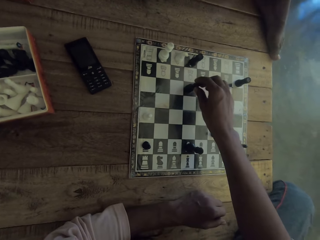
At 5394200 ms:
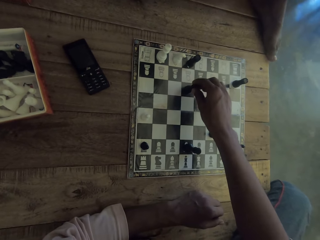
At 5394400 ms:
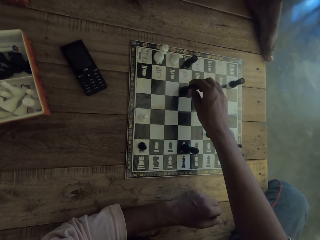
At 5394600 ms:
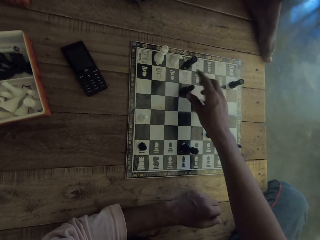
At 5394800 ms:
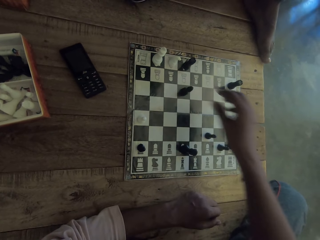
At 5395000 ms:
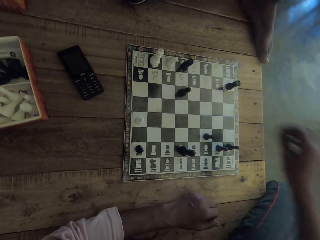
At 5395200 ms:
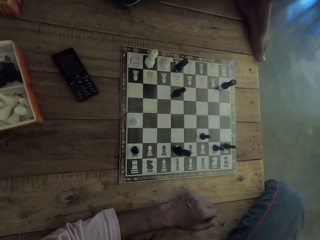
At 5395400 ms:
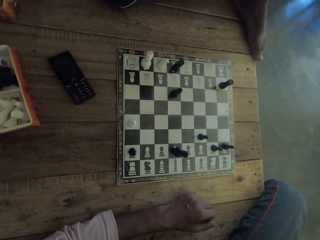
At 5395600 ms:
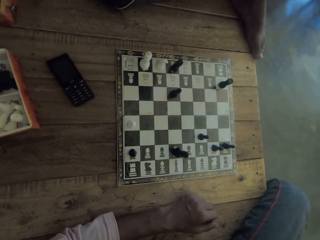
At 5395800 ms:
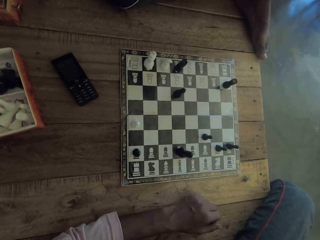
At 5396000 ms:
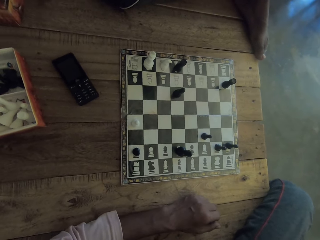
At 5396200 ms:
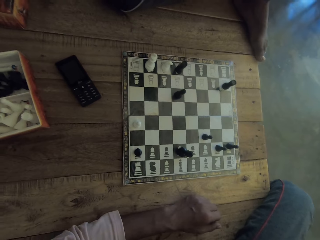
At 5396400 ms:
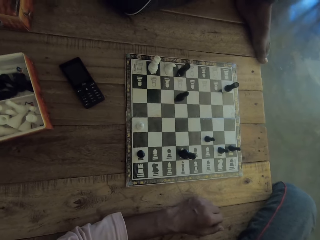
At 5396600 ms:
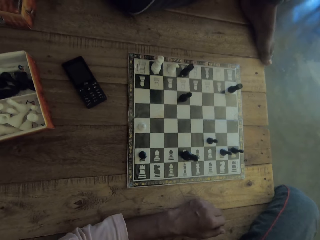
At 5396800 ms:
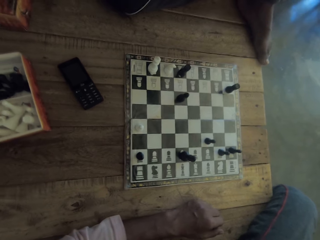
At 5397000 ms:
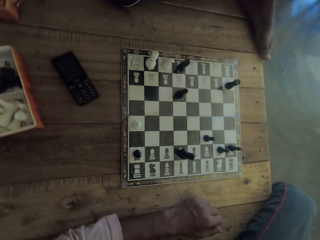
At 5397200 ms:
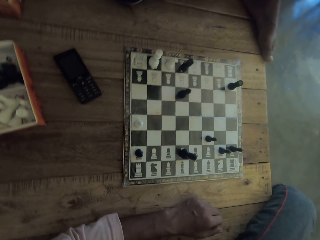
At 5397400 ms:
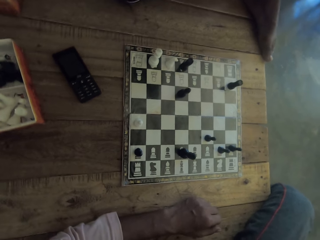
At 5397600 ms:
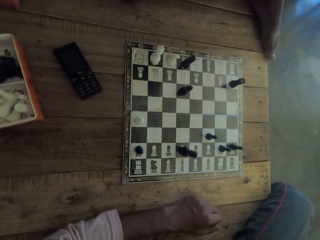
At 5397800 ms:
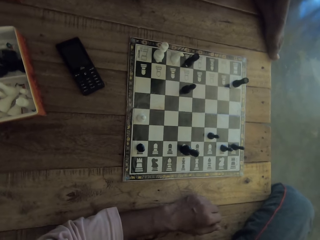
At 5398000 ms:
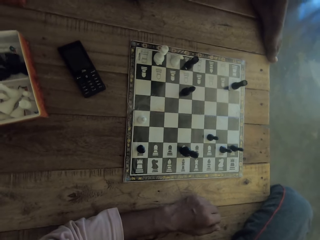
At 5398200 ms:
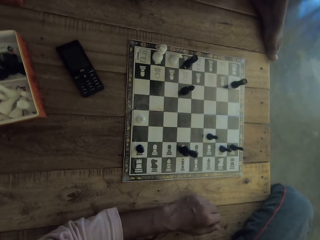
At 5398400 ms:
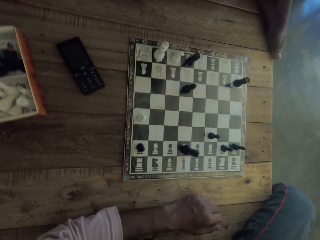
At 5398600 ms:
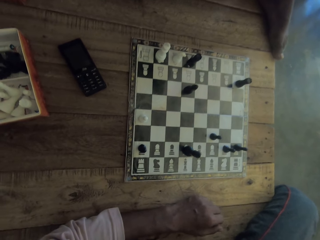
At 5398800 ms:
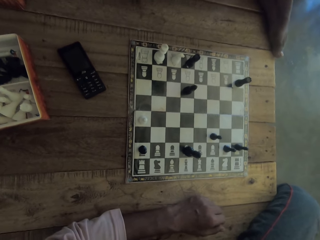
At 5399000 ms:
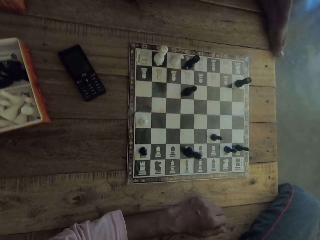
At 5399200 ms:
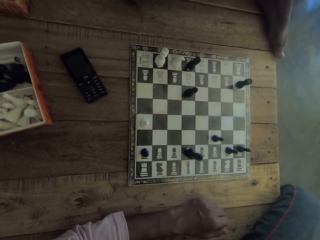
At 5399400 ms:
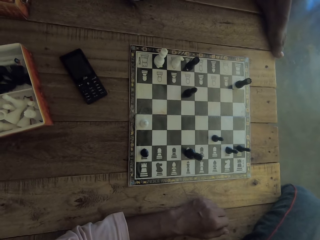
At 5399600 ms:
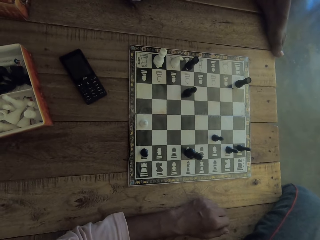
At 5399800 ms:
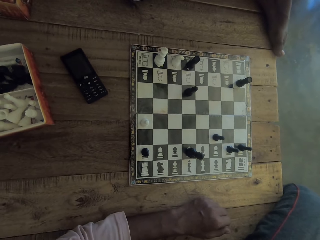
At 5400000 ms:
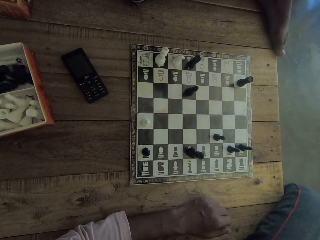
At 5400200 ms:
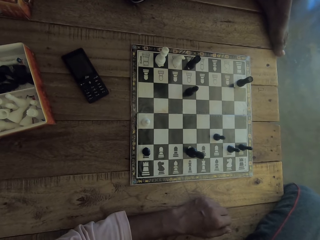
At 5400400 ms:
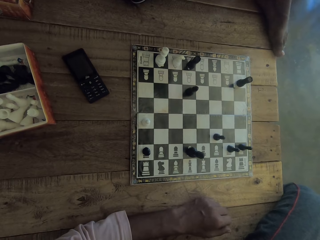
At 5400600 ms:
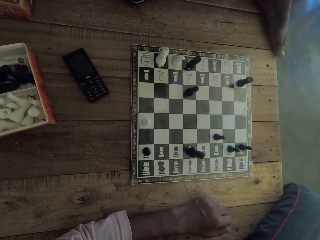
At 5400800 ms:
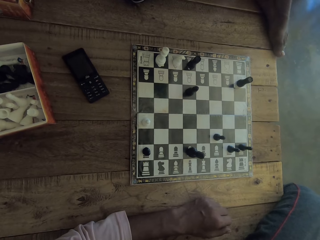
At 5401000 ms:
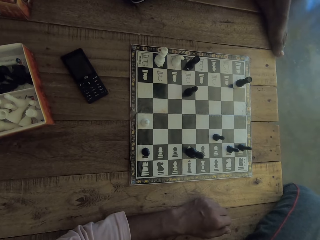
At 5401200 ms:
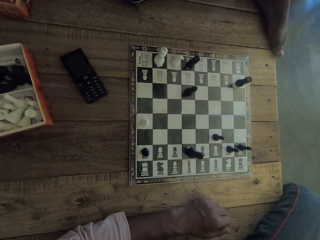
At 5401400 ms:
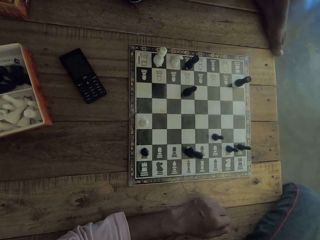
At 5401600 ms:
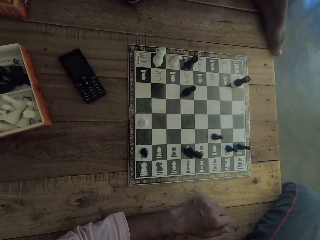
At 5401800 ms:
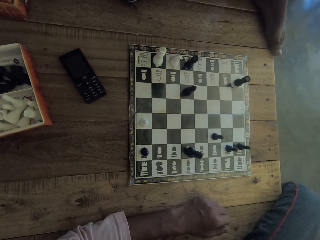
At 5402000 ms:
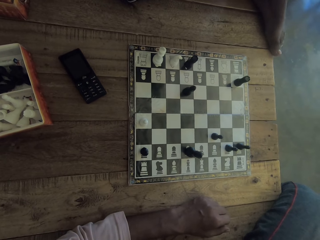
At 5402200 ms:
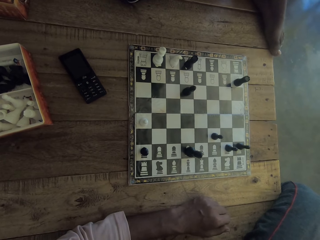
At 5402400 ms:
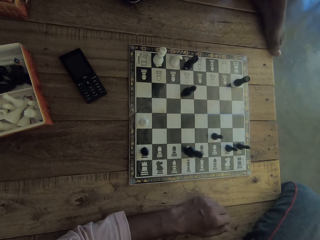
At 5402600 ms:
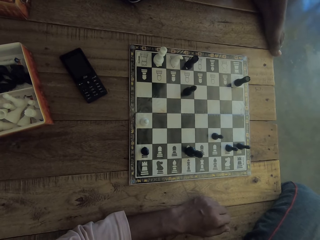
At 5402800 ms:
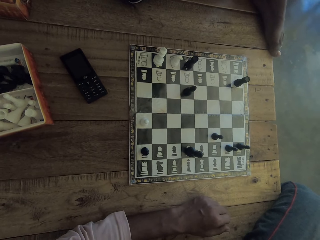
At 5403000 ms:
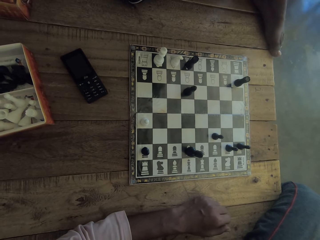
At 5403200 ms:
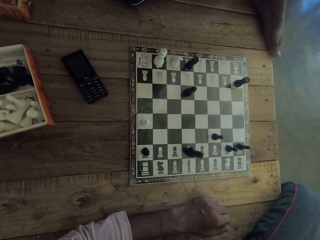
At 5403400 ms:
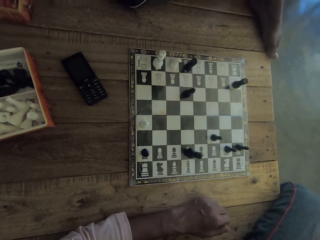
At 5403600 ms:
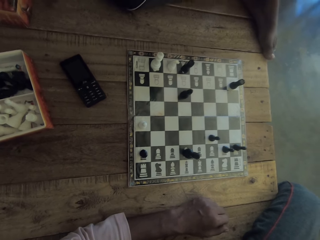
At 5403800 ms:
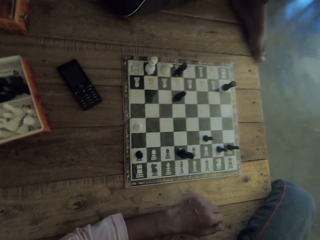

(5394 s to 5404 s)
The camera wearer picks up a chess piece from a chessboard with a hand and puts down the chess piece on the chessboard with a hand. They look at the chessboard on a table. They shake a leg on the table. They look at the chessboard on the table.
